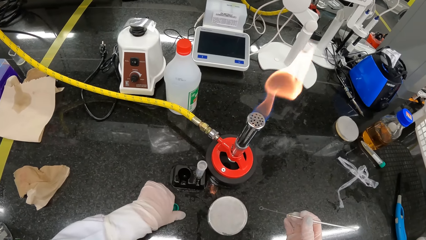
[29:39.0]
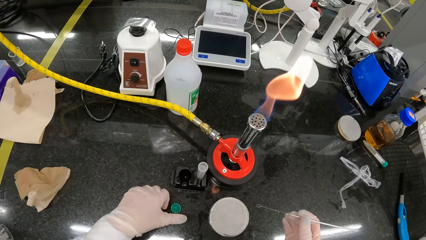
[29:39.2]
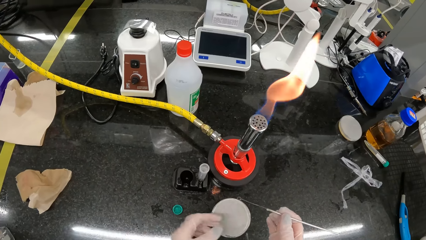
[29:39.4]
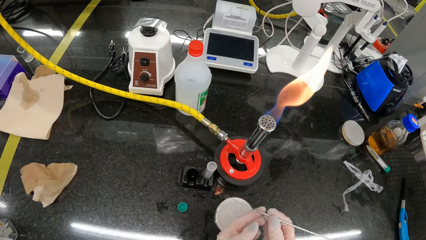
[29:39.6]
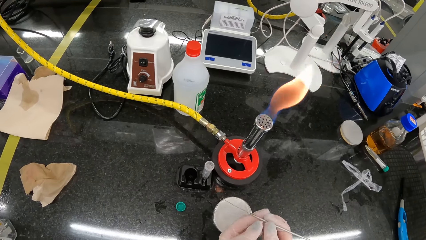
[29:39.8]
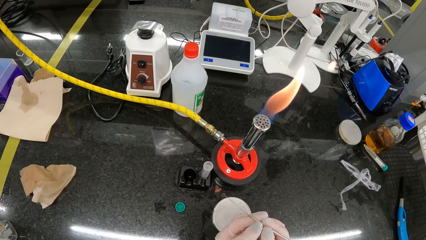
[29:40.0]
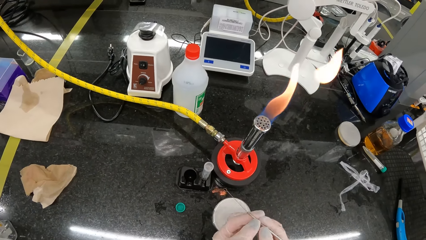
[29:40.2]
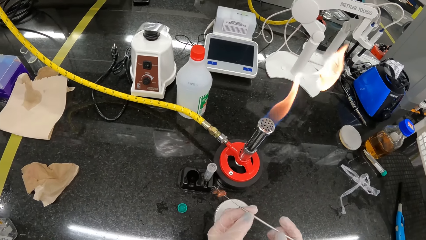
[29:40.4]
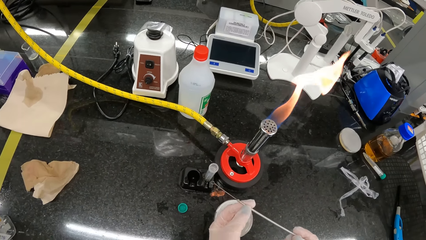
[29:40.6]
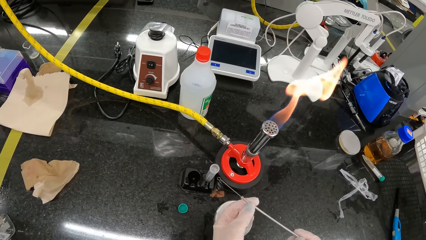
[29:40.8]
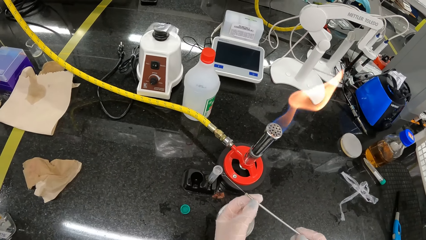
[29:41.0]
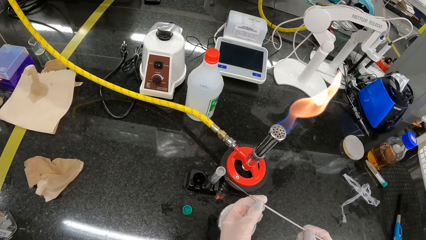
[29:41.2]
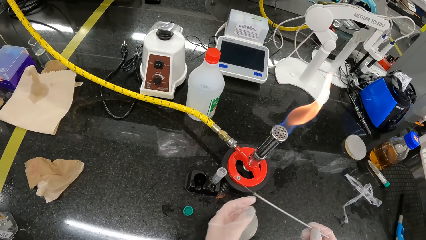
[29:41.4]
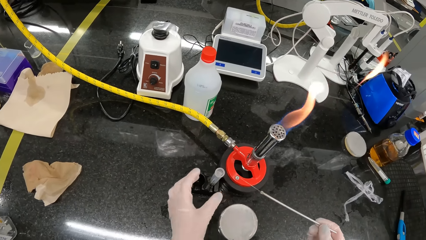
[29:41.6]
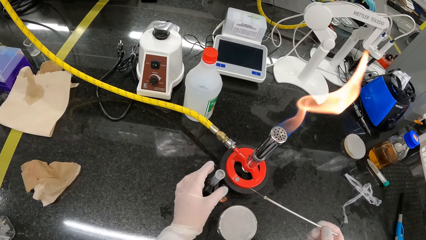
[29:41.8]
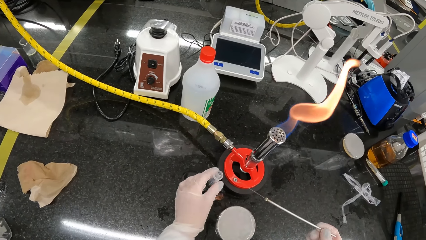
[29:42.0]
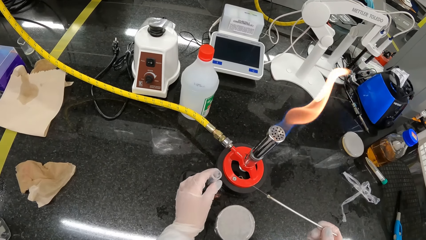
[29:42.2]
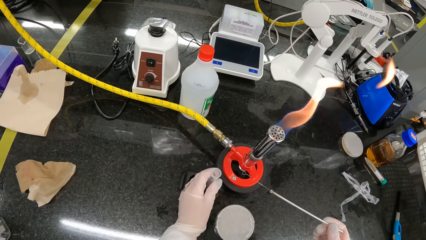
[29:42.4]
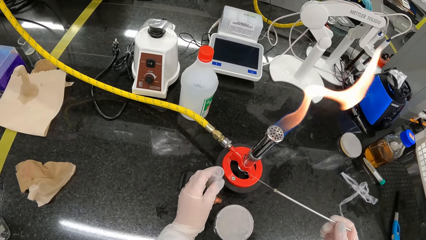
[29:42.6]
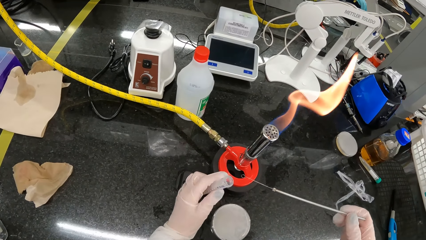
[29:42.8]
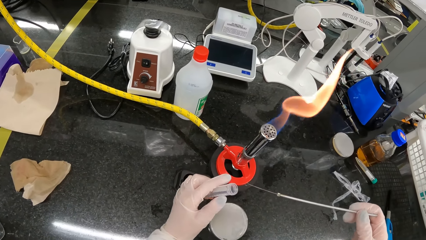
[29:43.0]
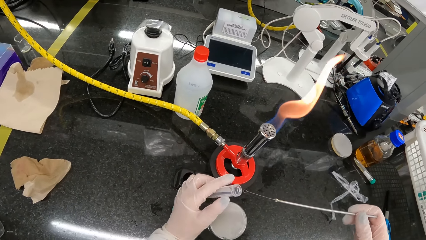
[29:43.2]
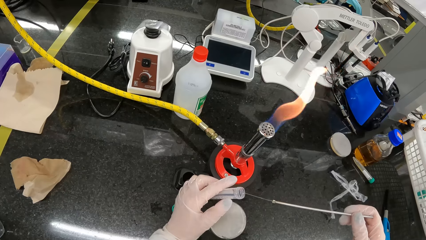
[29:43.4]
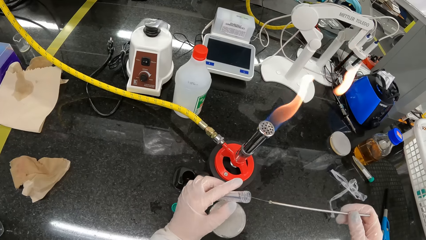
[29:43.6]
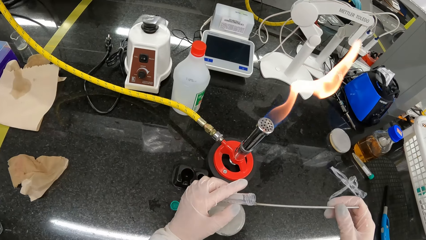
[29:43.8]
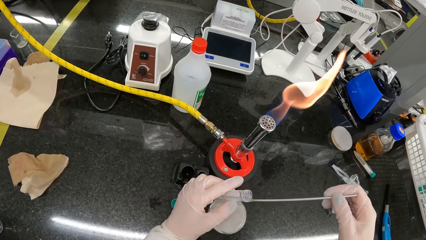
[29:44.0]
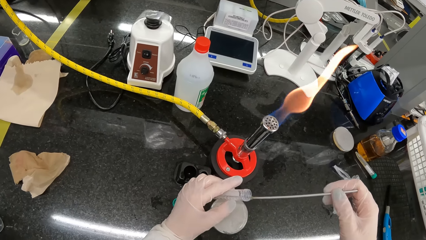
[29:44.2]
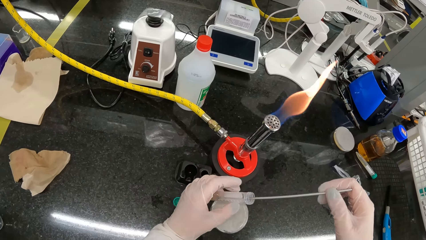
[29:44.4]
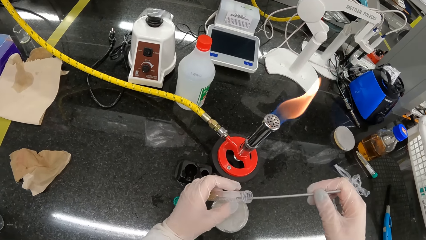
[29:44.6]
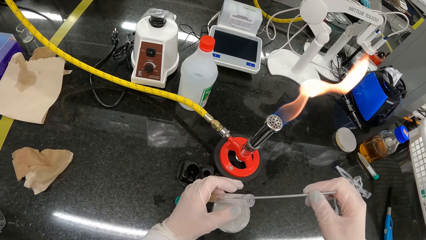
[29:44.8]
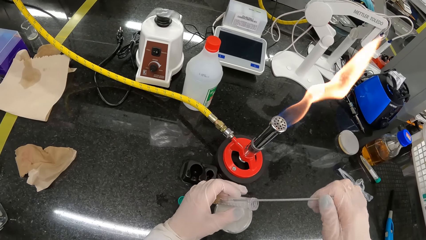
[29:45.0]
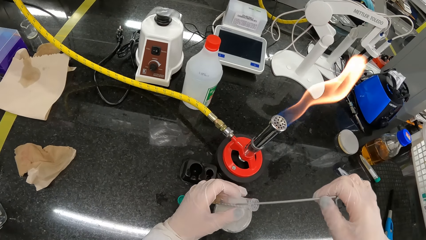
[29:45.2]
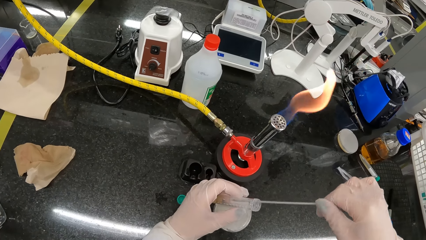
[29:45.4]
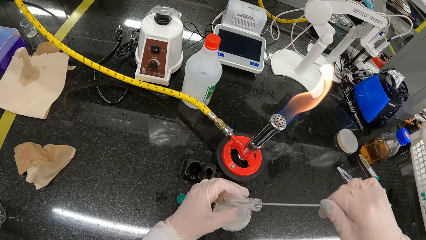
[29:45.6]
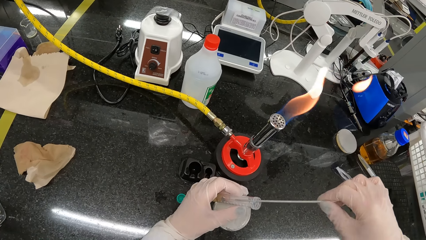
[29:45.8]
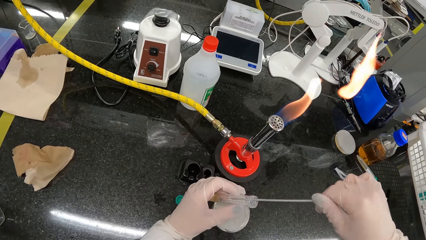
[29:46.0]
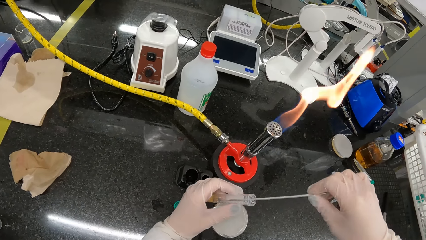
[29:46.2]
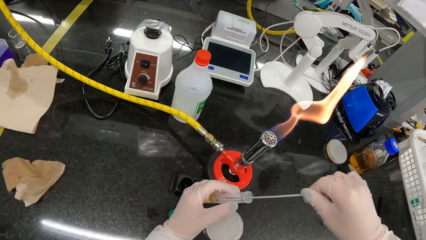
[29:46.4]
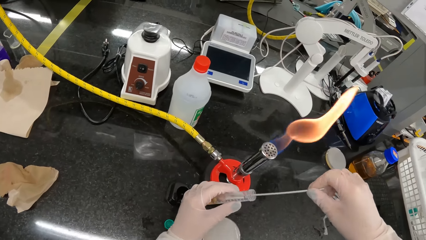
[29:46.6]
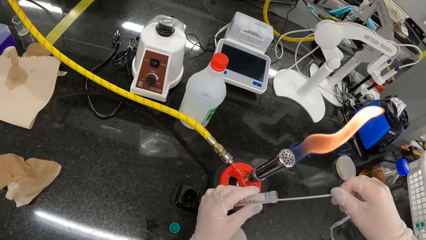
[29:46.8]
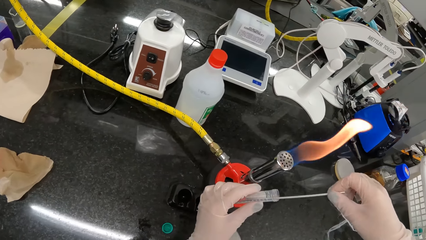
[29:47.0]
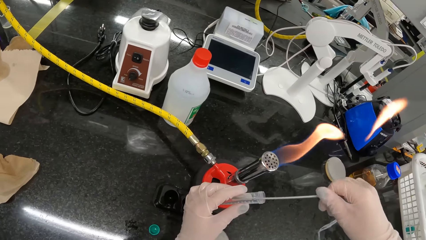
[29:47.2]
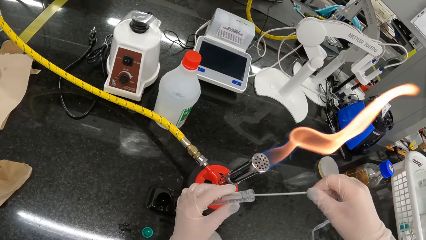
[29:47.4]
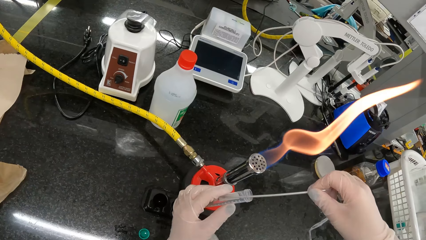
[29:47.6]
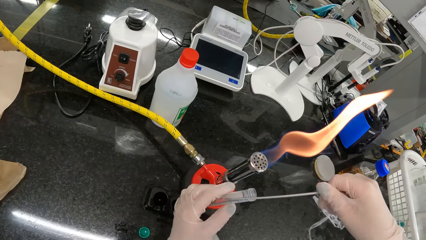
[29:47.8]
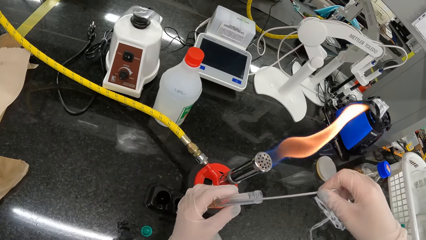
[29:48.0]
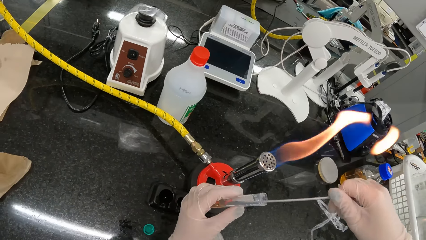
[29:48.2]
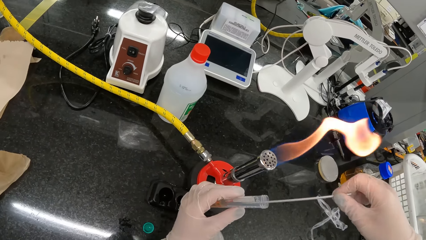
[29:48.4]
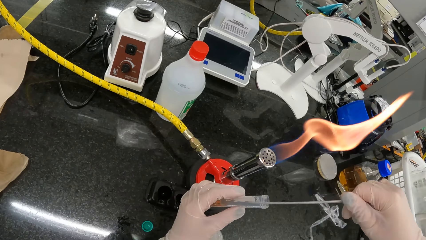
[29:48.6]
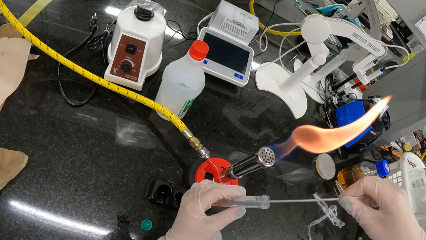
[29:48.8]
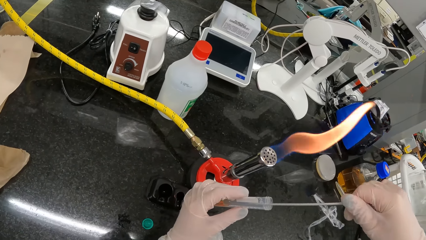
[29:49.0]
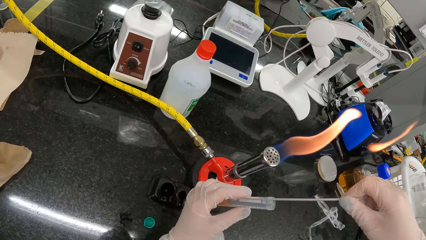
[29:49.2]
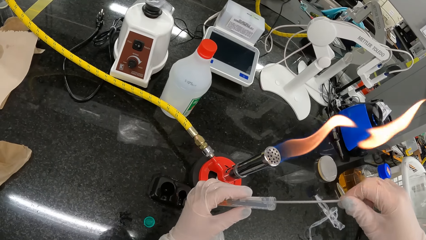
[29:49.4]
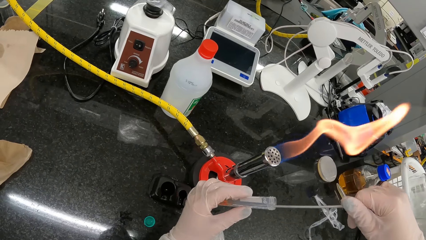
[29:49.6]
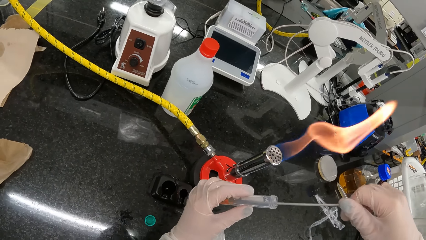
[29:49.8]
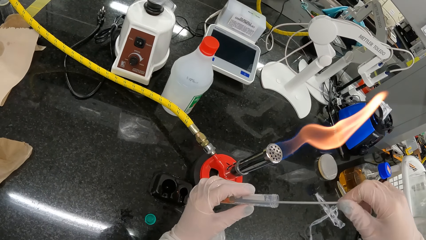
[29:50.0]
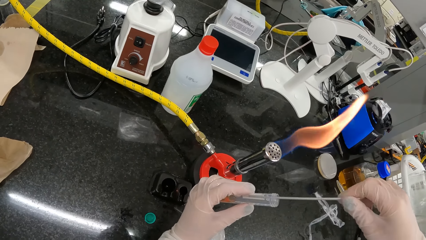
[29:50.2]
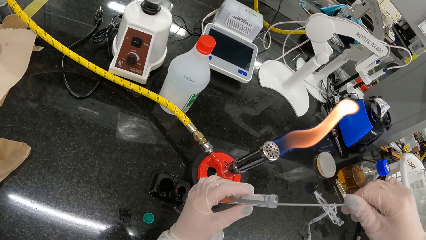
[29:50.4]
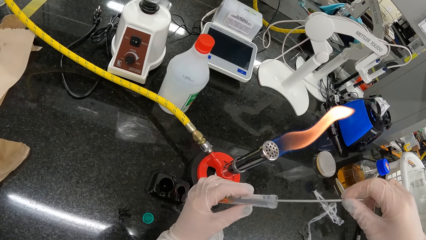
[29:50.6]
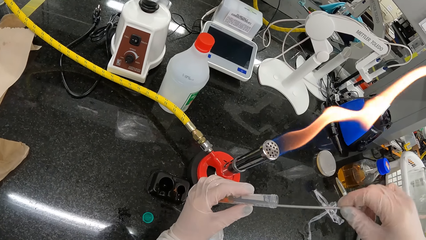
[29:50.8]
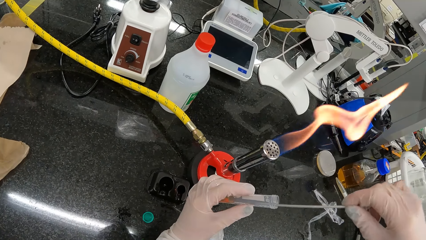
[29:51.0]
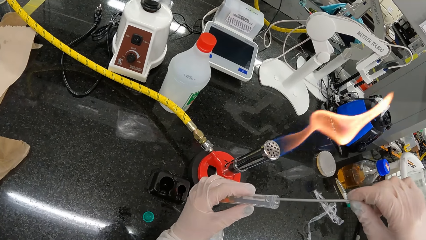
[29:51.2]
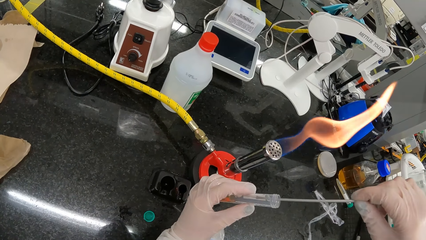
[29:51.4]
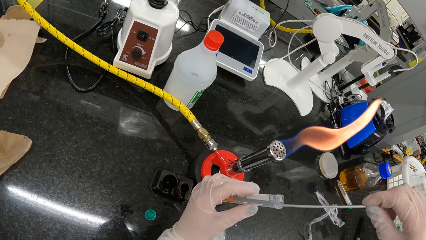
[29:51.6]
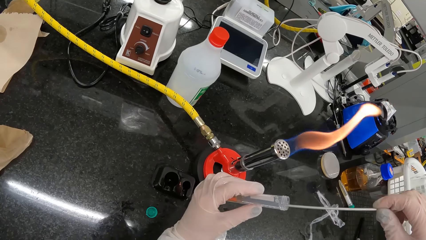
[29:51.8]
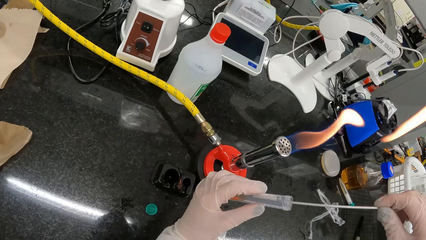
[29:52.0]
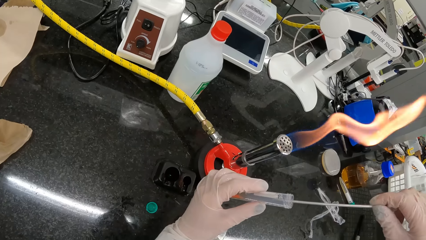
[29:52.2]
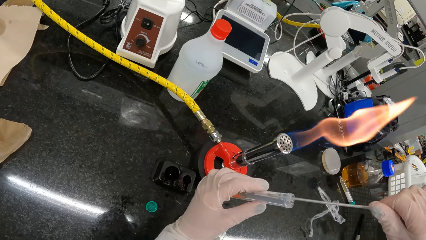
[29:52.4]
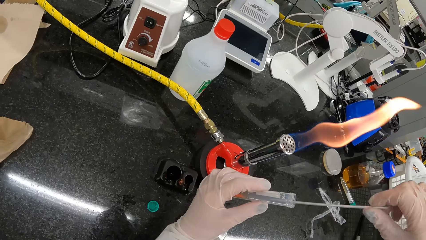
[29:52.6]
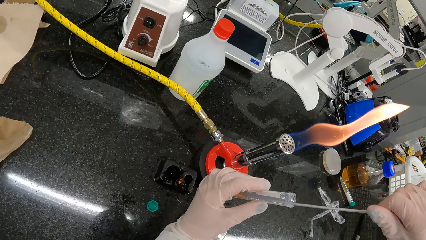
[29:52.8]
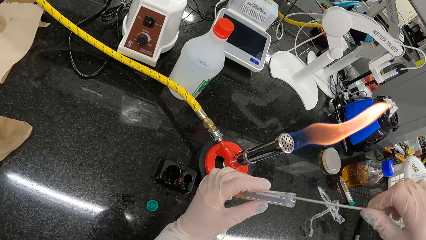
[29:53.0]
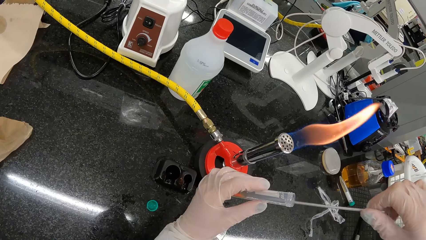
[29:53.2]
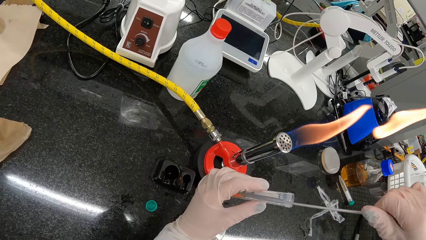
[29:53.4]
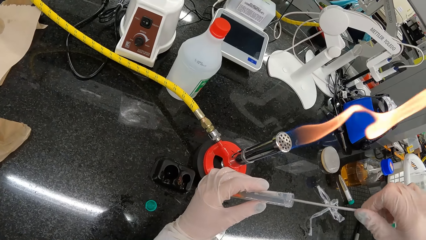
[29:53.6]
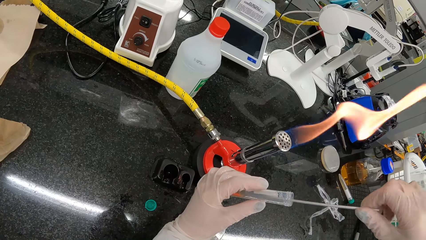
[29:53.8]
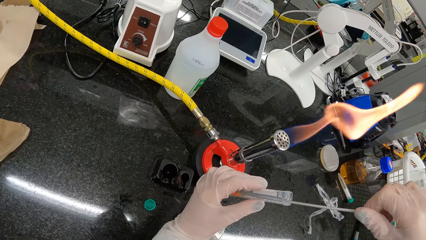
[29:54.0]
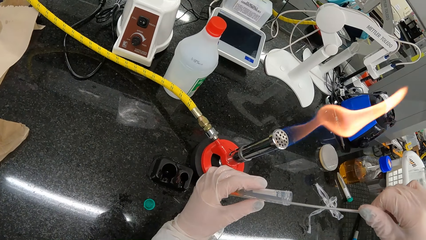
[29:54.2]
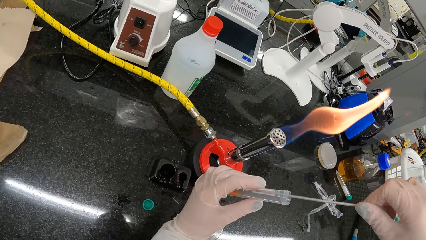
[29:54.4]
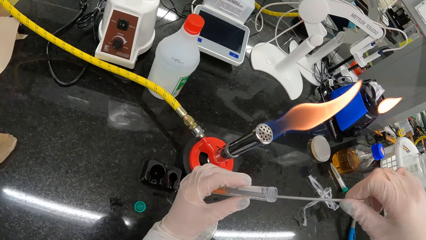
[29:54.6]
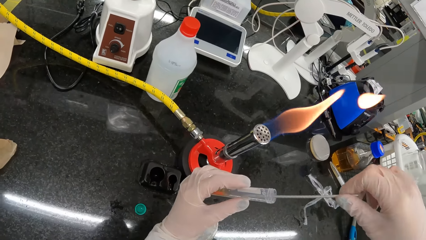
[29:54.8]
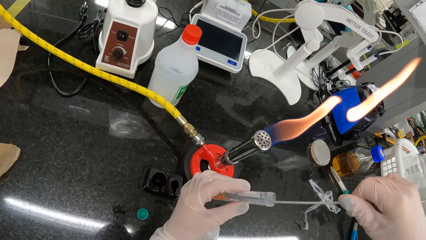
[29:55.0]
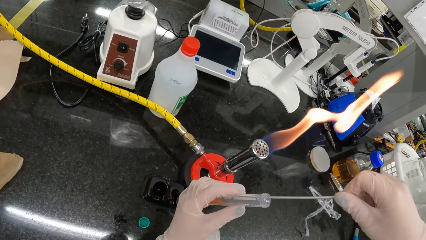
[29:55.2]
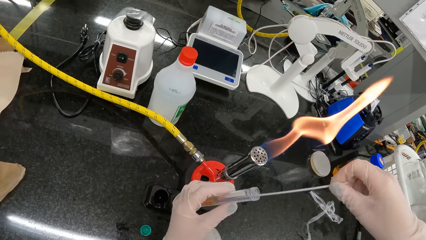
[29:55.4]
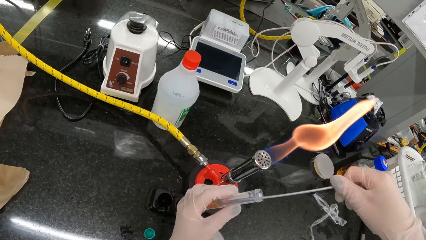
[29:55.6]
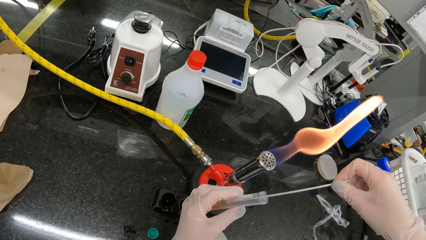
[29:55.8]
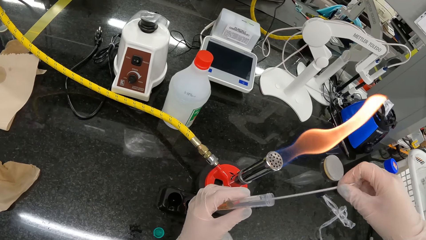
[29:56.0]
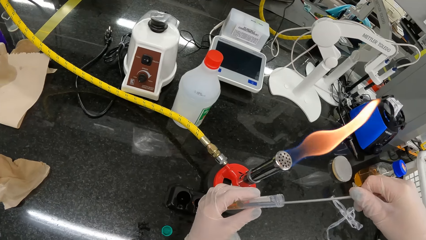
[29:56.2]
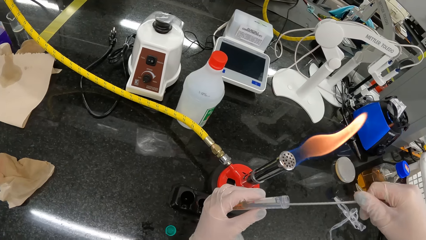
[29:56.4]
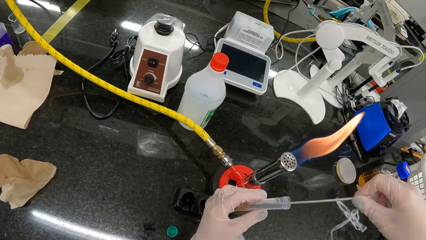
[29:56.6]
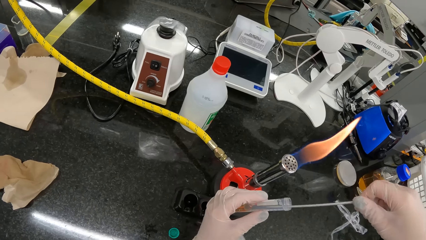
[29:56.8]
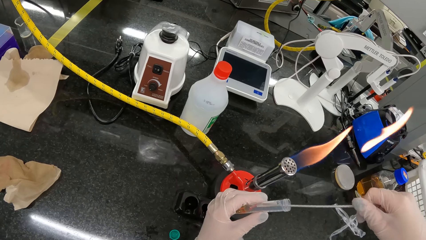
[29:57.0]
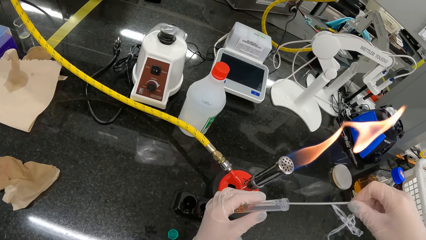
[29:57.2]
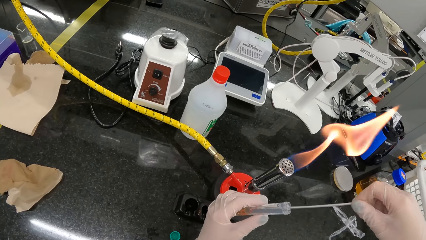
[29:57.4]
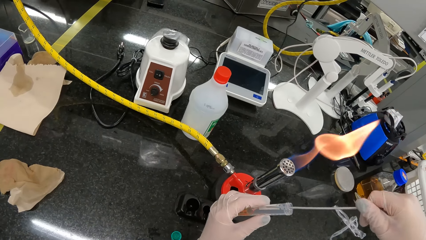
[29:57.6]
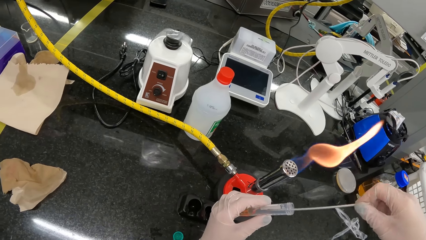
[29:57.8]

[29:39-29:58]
The camera wearer puts down the bottle top. She adjusts the wire loop in her right hand with her left hand. She touches the wire. She picks up the specimen bottle on the table with her left hand. She dips the wire loop in her right hand into the specimen bottle in her left hand. She loads the wire loop in her right hand with urine sample from the specimen bottle. She stirs the solution.
